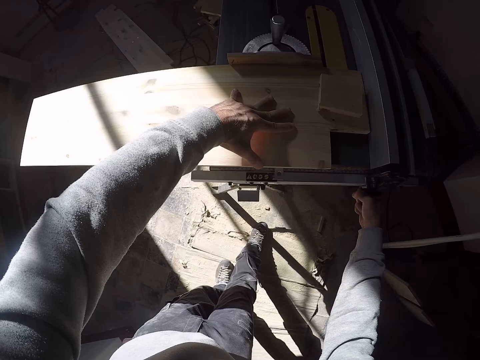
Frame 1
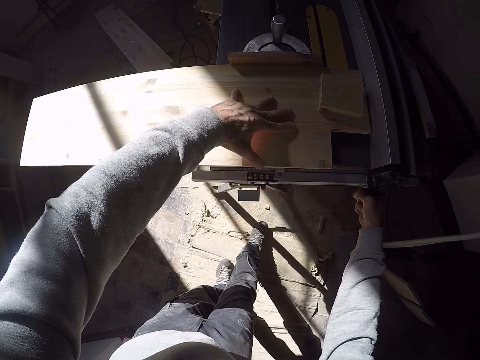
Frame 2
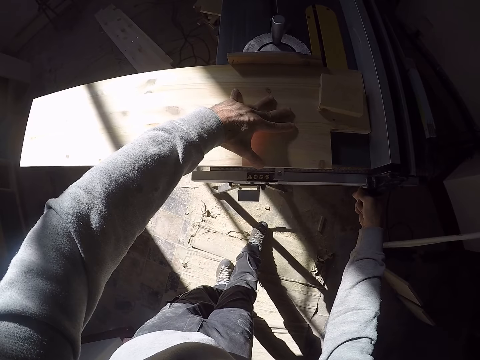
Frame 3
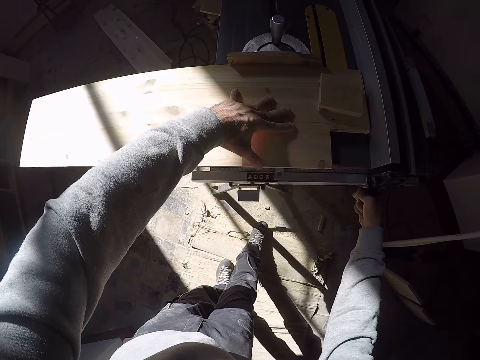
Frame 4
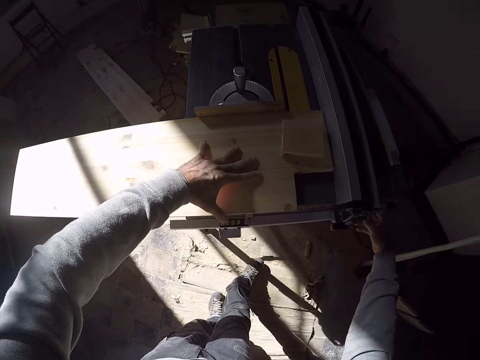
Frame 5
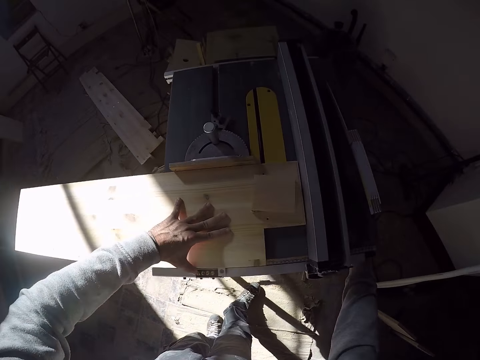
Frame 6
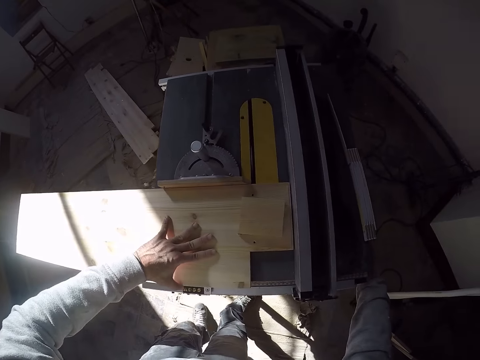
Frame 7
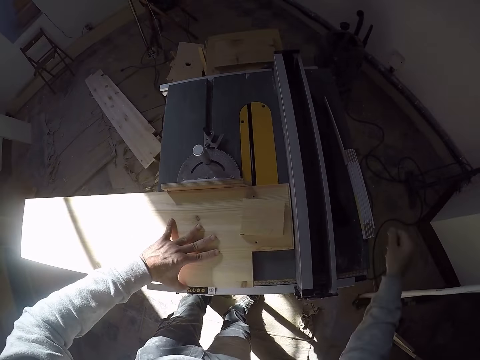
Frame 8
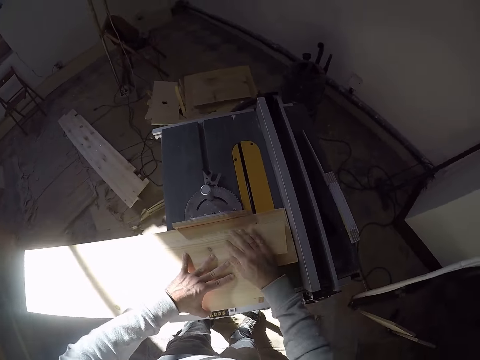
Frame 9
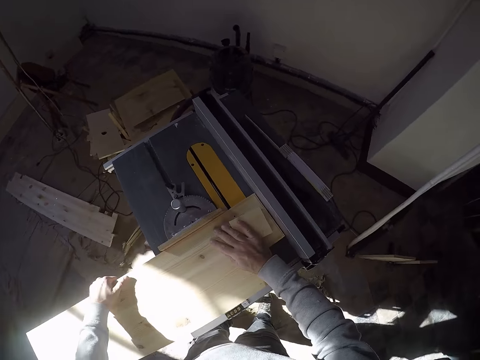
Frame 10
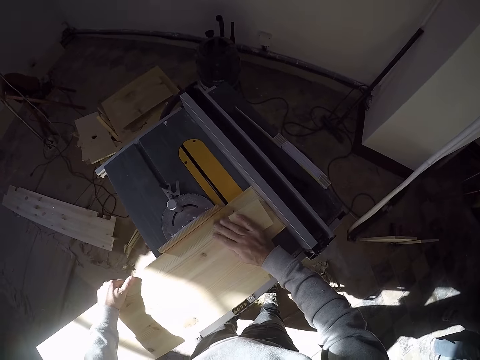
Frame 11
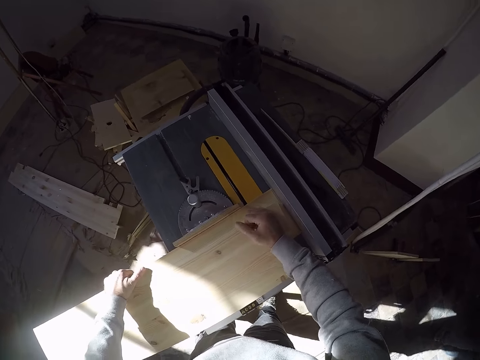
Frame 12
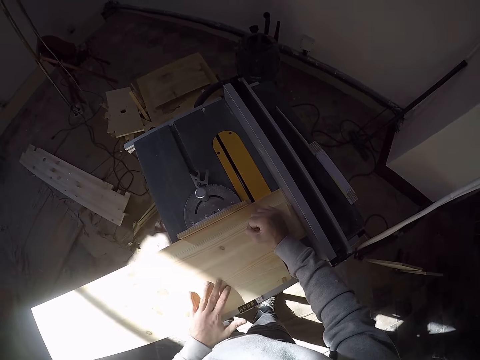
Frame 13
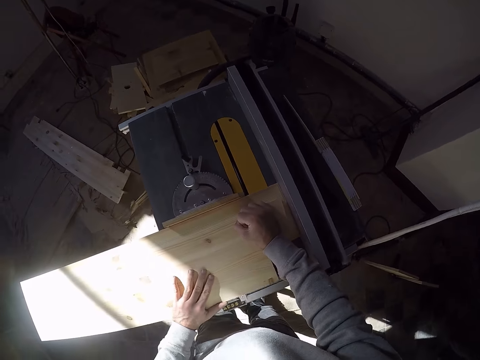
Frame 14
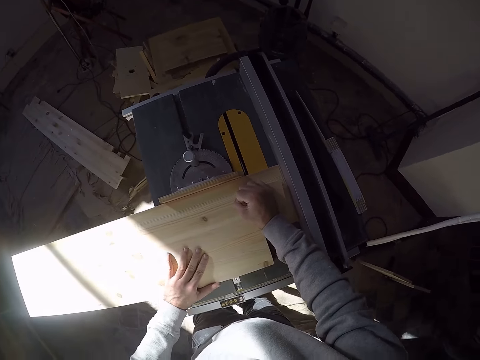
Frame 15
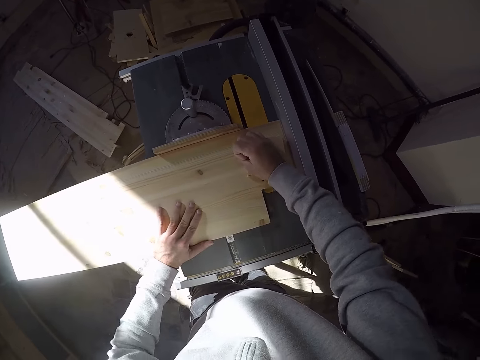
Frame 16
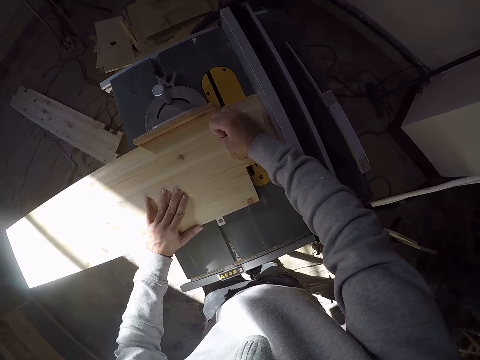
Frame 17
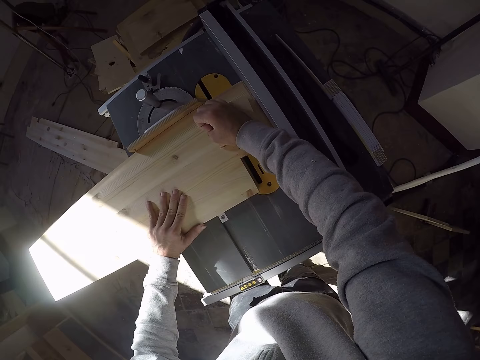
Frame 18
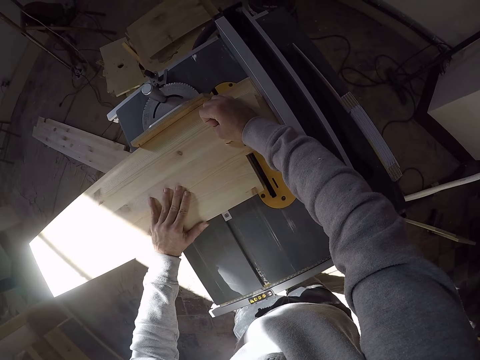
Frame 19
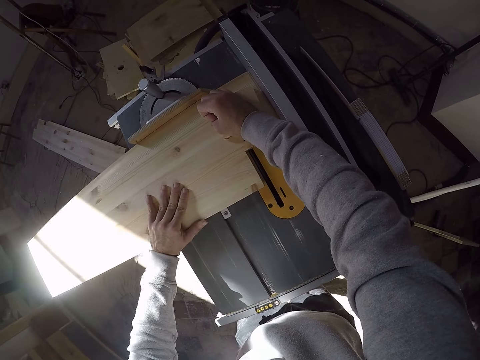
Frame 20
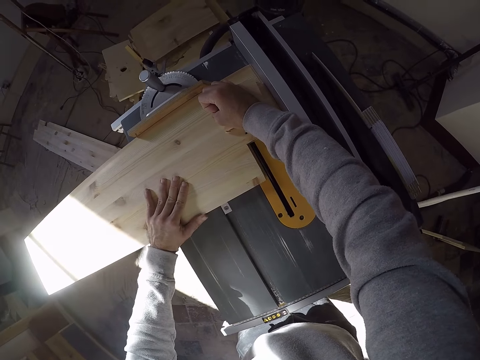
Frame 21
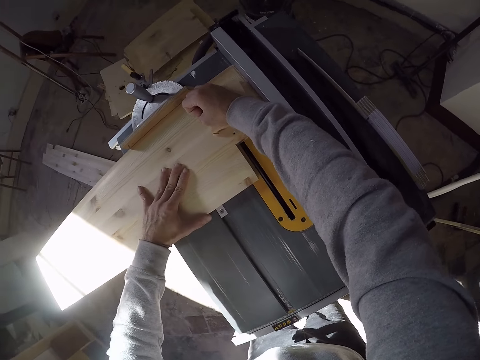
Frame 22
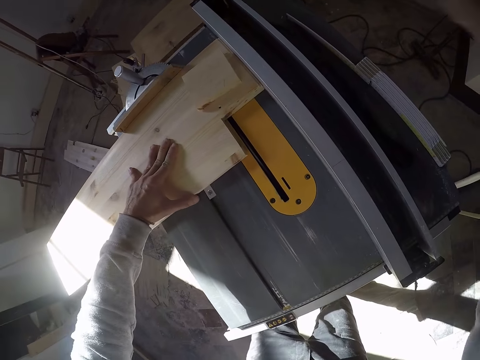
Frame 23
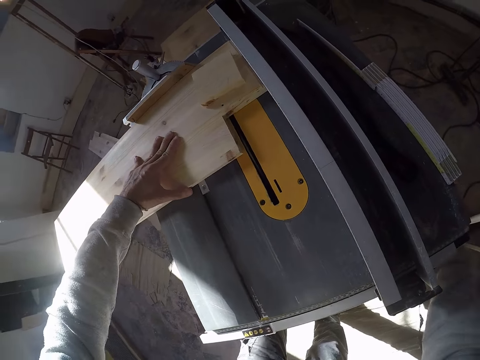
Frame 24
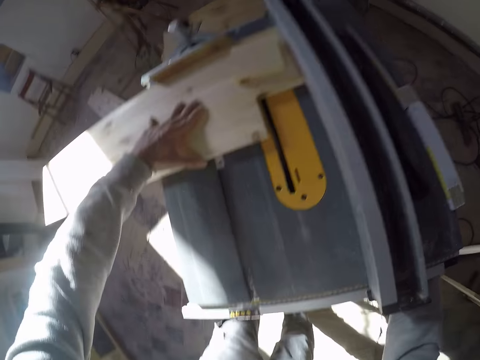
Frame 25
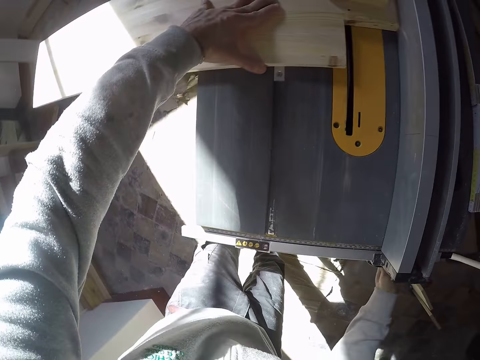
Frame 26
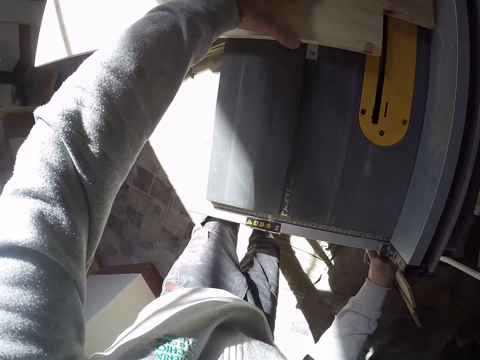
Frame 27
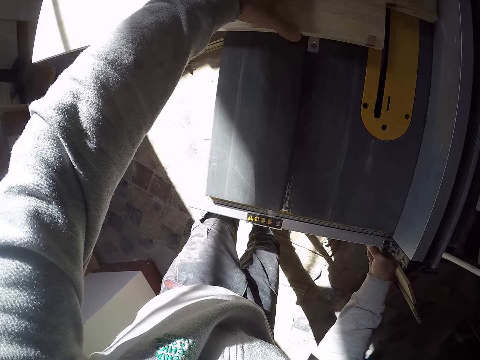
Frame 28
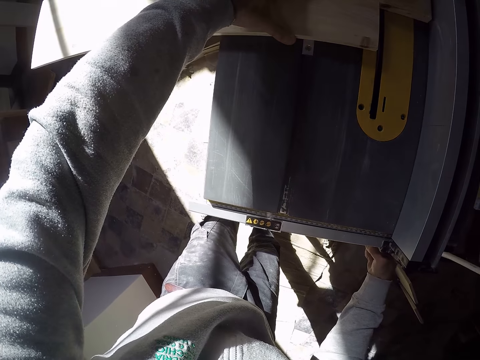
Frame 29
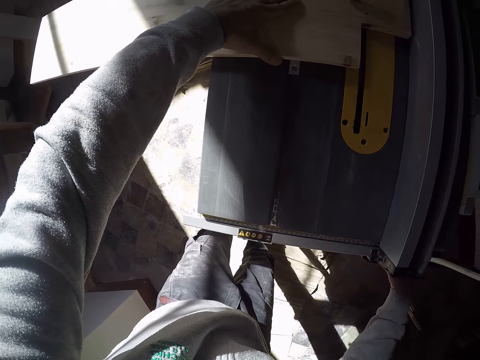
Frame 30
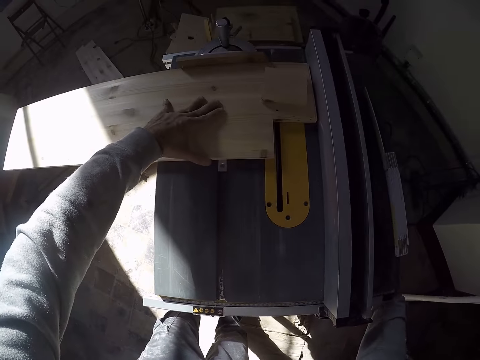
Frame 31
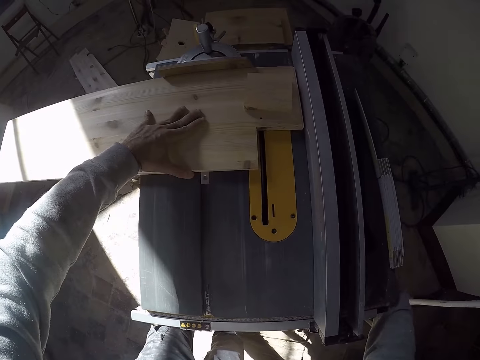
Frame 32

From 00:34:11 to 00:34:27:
The camera wearer moves the wood together with the wood on it on the table saw machine with both hands. He touches the wood. He raises a hand up. He adjusts the knob on the table saw machine with his right hand.

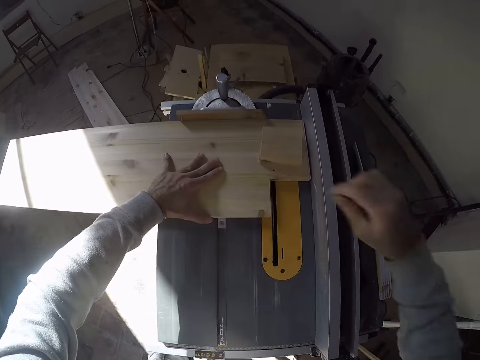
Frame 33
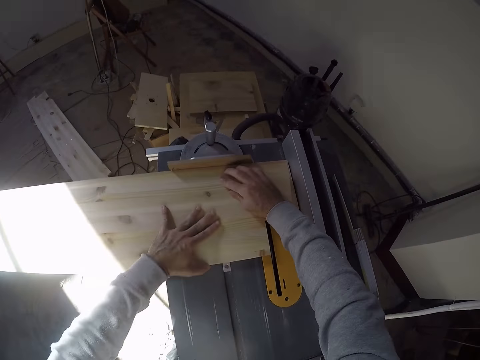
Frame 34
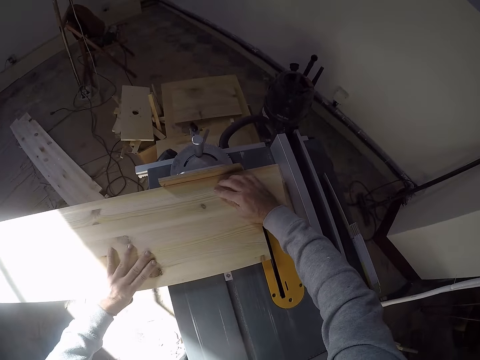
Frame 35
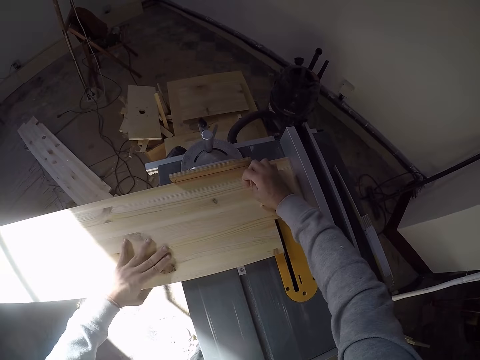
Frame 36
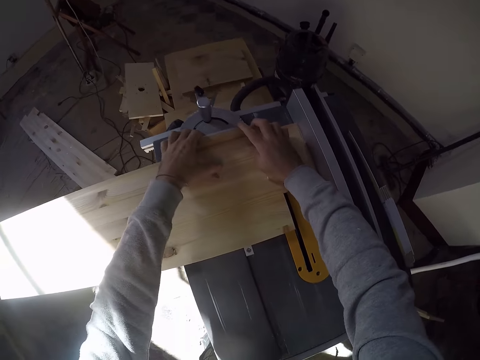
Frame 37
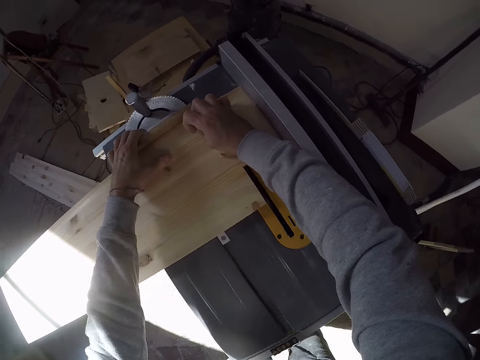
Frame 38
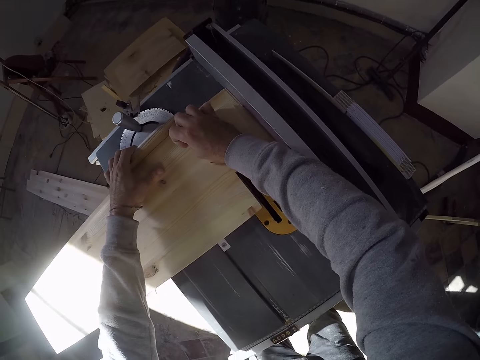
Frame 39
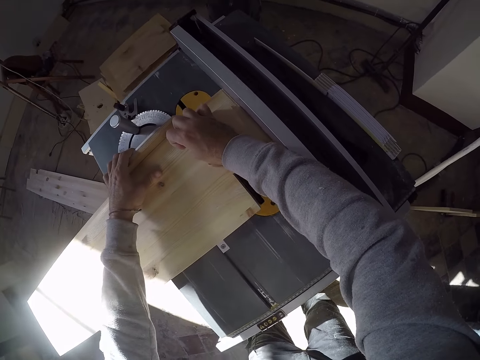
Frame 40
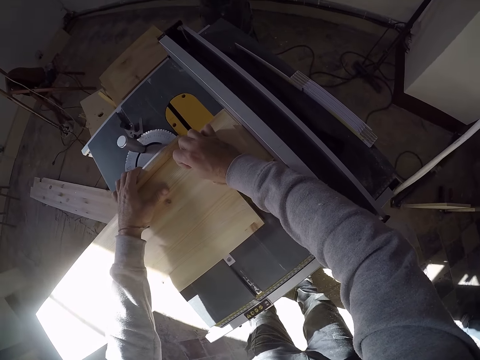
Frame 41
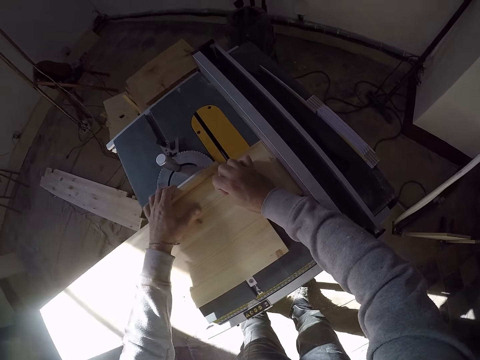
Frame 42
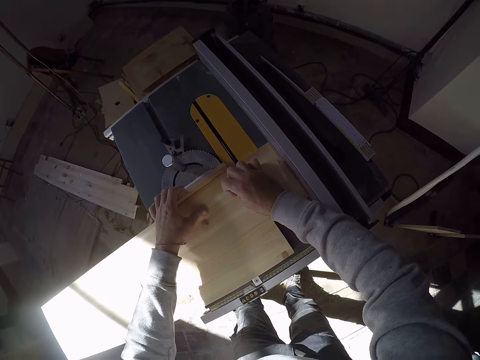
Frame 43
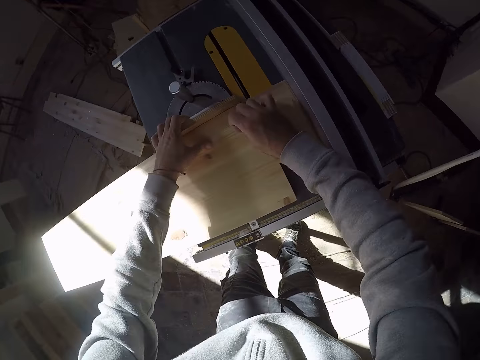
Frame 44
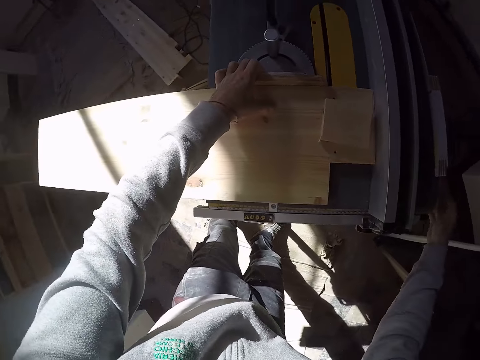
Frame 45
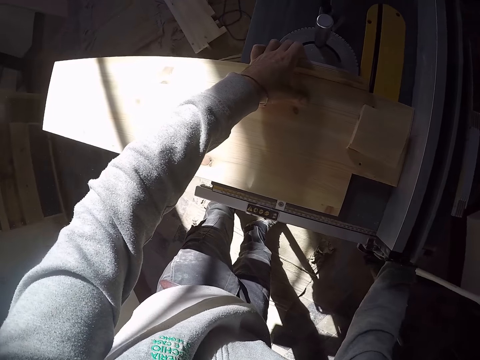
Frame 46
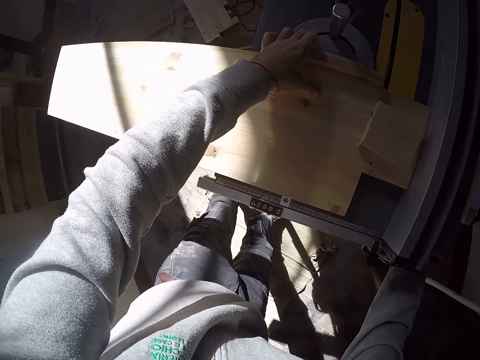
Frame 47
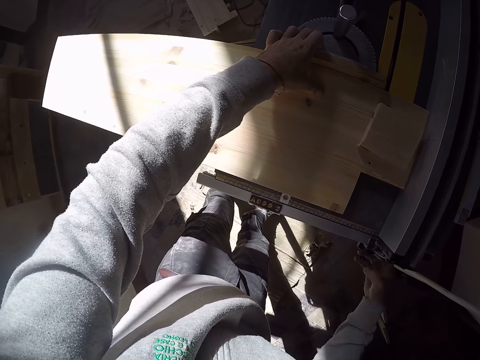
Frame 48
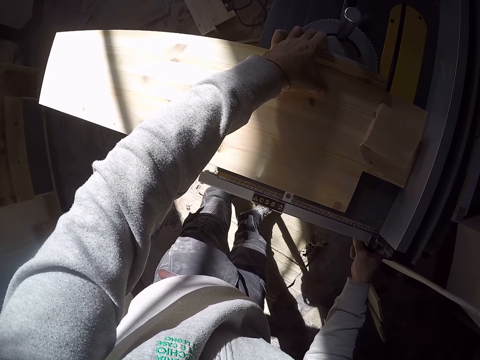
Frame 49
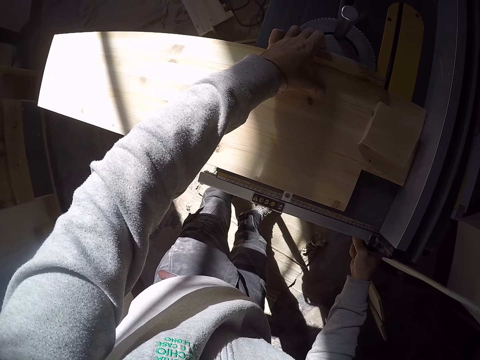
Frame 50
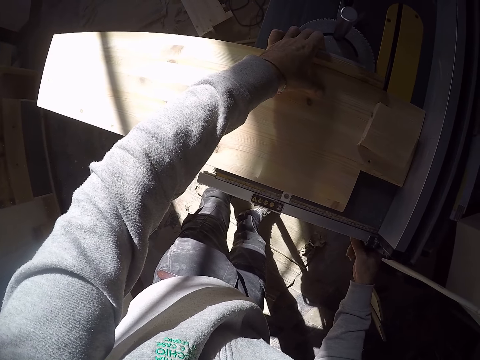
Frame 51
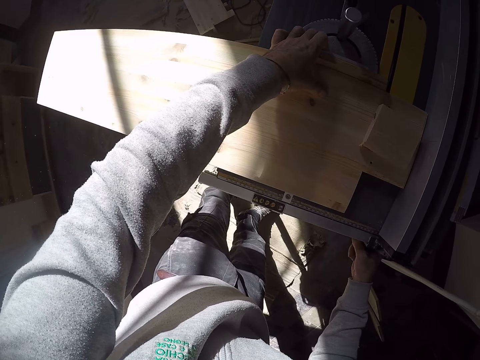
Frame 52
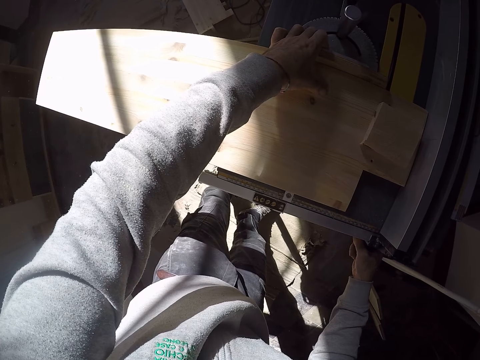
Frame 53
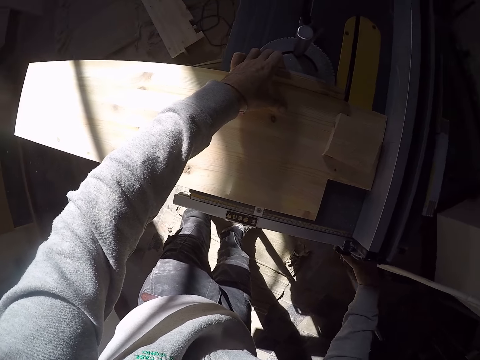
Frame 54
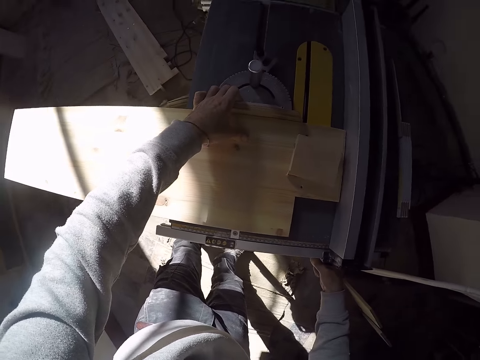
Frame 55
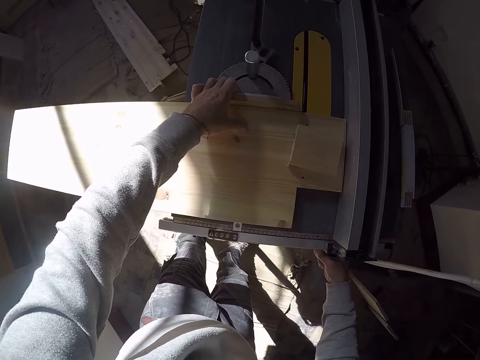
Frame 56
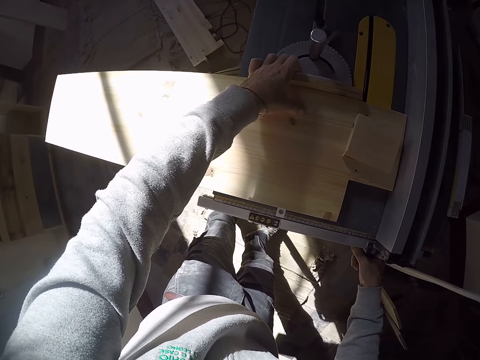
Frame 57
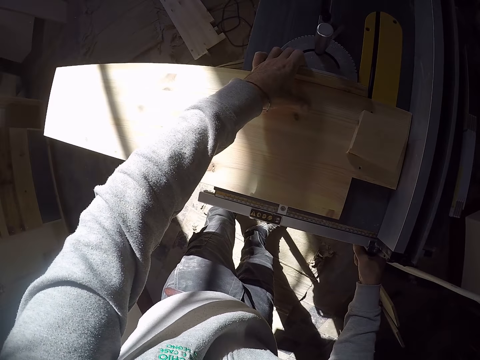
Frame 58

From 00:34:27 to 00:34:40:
The camera wearer moves the wood together with the wood on it on the table saw machine with both hands. He touches something. He adjusts the knob on the table saw machine with his right hand.
